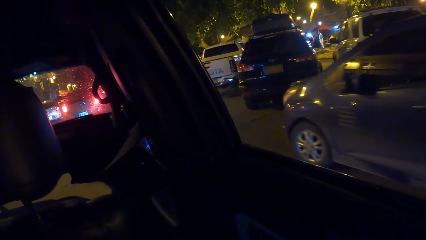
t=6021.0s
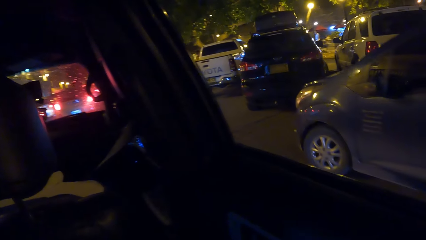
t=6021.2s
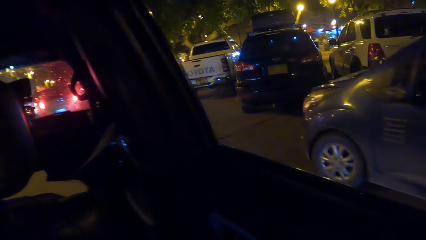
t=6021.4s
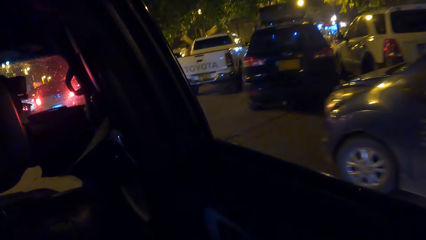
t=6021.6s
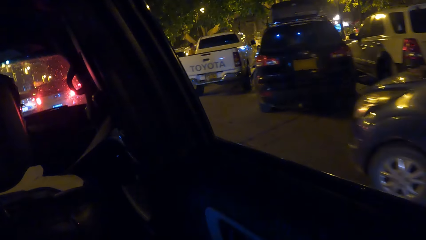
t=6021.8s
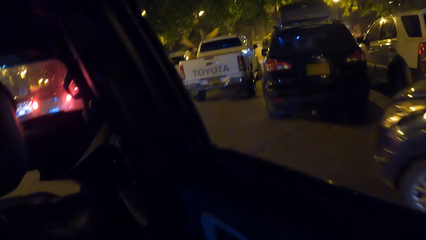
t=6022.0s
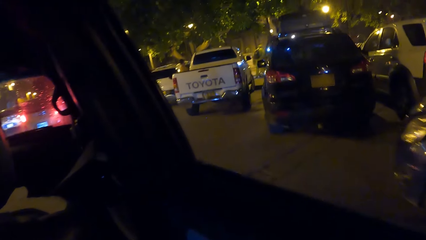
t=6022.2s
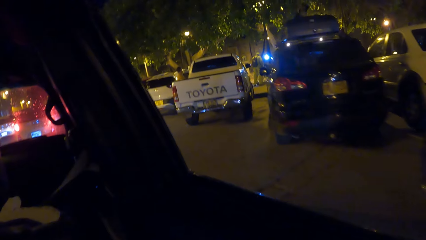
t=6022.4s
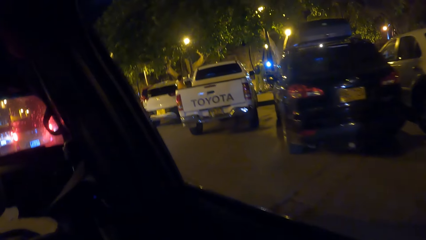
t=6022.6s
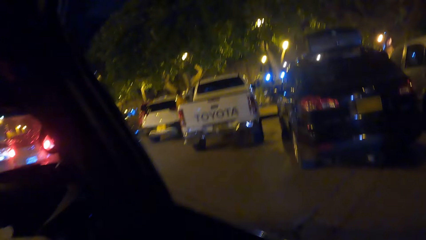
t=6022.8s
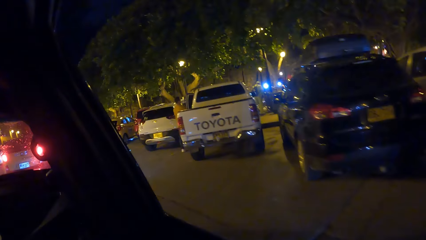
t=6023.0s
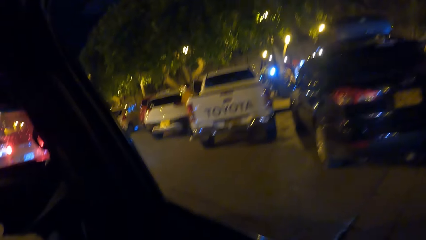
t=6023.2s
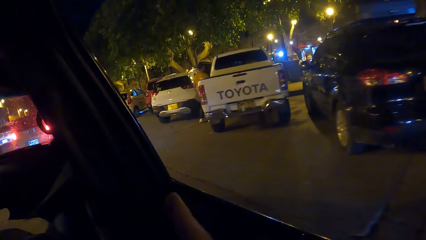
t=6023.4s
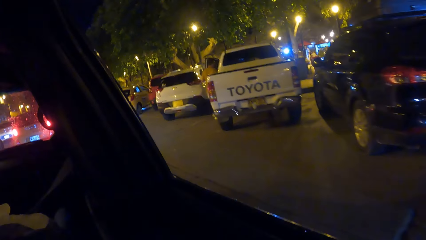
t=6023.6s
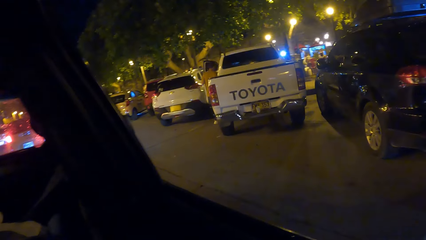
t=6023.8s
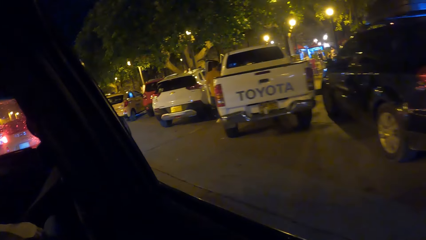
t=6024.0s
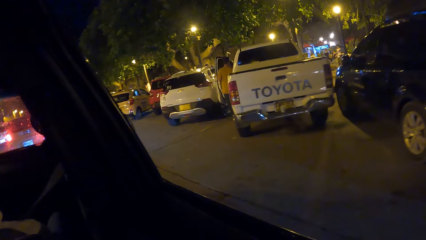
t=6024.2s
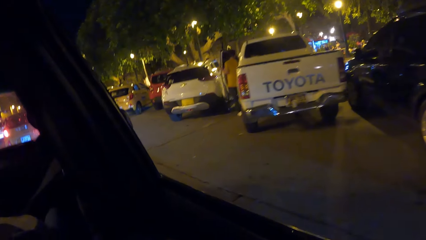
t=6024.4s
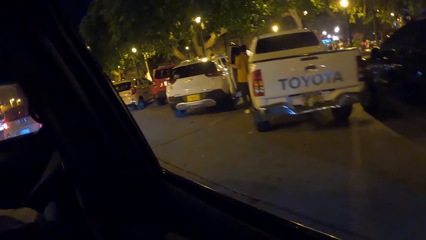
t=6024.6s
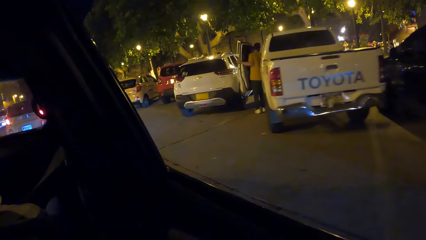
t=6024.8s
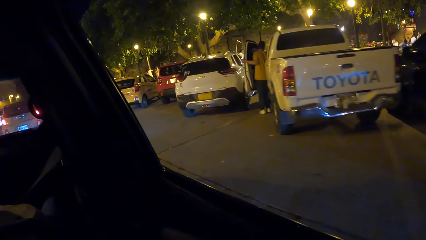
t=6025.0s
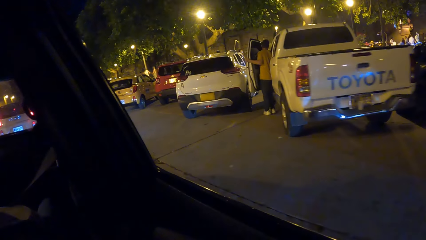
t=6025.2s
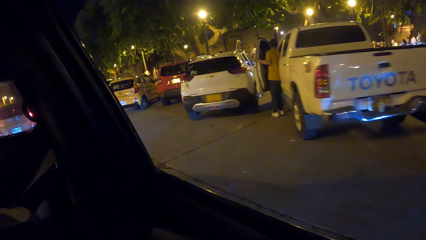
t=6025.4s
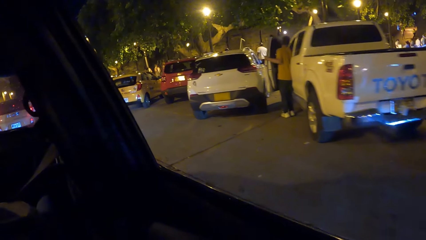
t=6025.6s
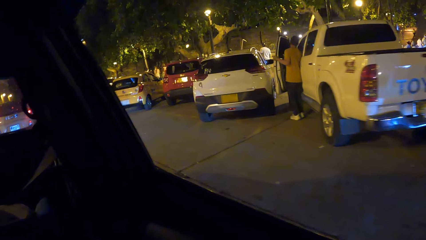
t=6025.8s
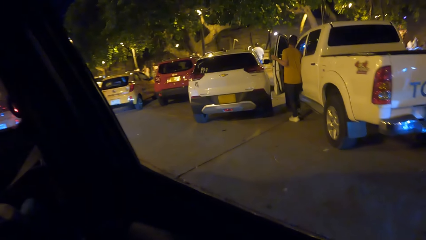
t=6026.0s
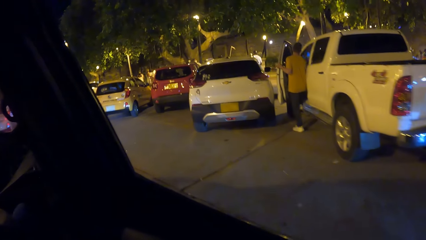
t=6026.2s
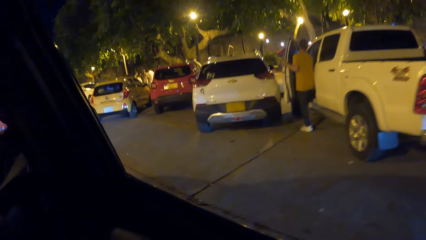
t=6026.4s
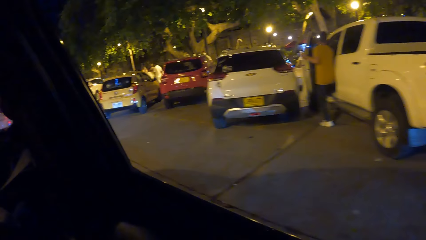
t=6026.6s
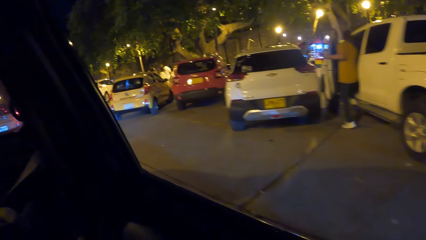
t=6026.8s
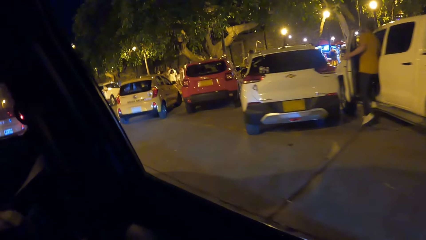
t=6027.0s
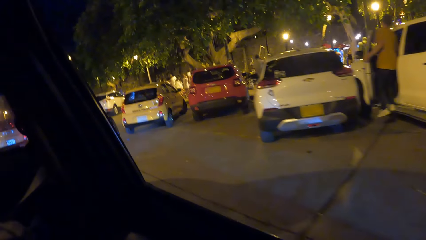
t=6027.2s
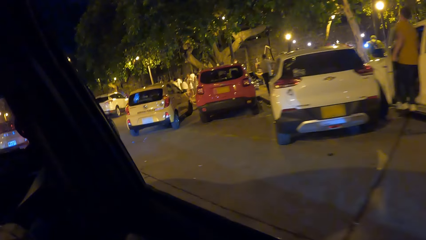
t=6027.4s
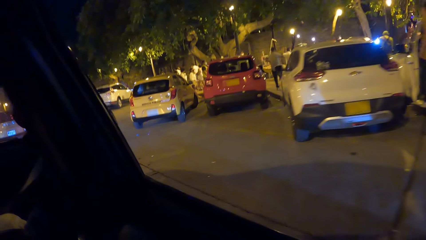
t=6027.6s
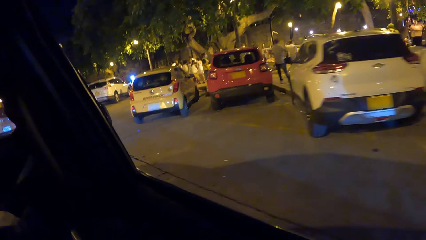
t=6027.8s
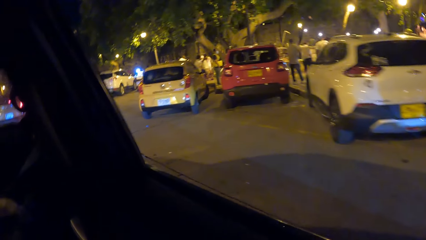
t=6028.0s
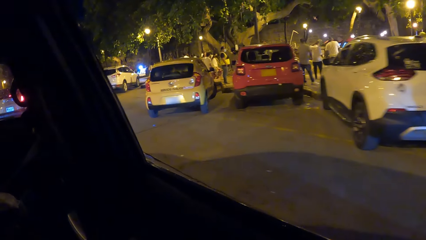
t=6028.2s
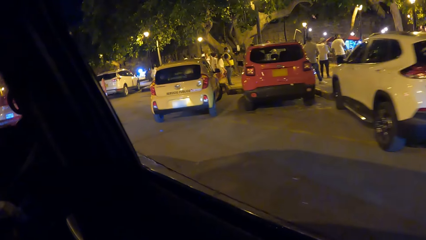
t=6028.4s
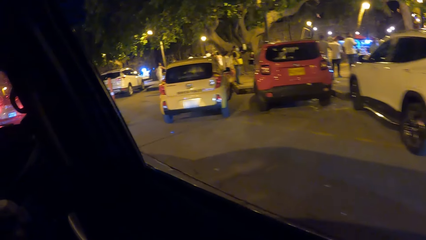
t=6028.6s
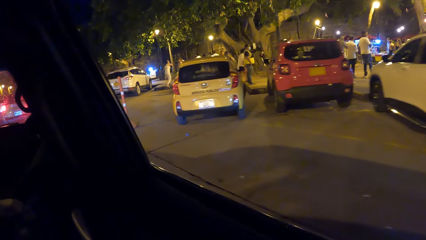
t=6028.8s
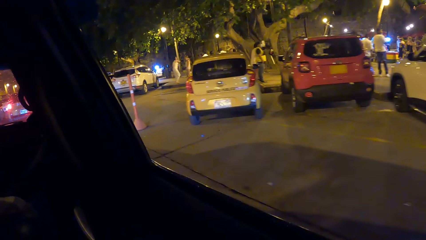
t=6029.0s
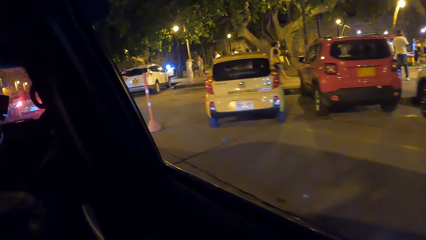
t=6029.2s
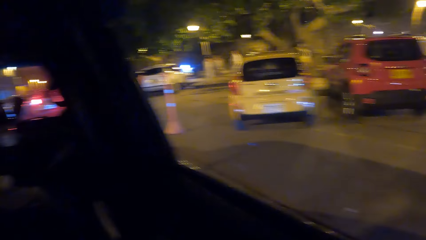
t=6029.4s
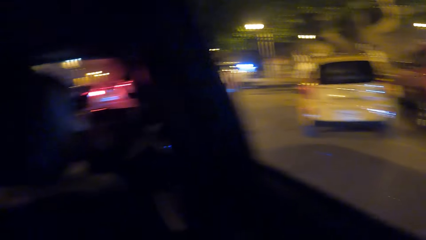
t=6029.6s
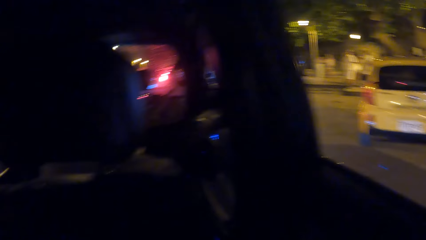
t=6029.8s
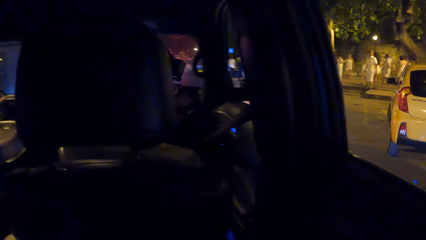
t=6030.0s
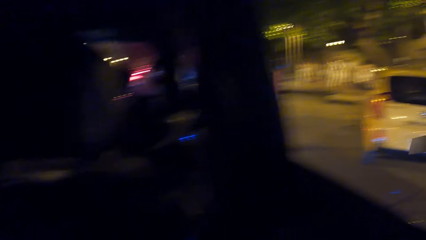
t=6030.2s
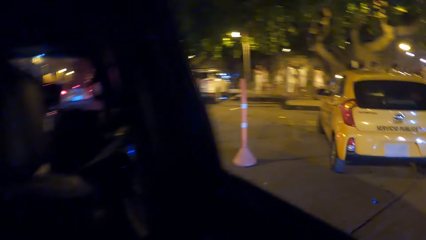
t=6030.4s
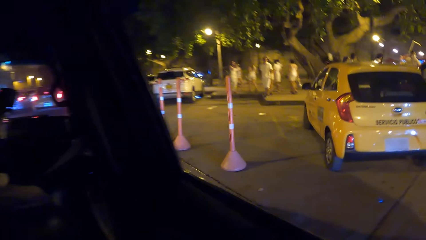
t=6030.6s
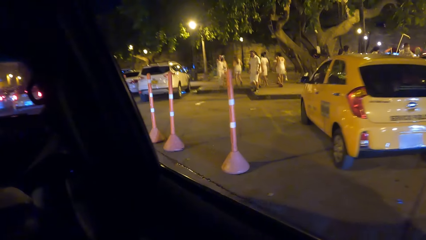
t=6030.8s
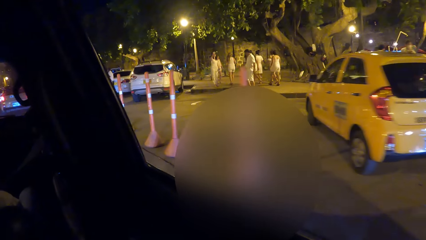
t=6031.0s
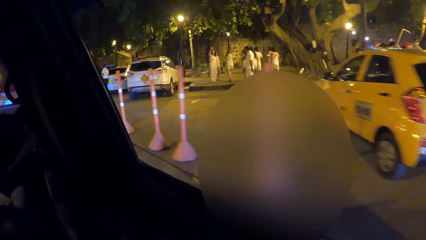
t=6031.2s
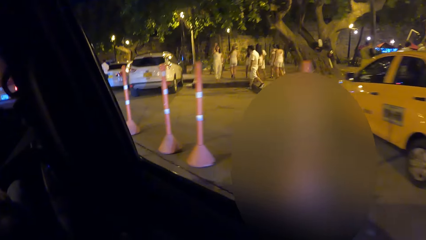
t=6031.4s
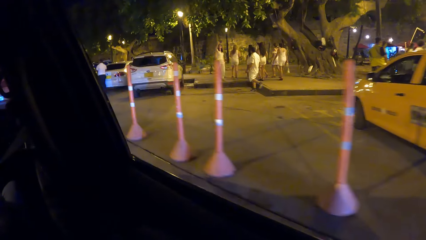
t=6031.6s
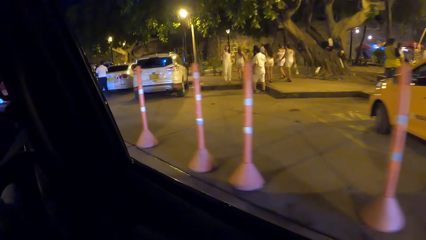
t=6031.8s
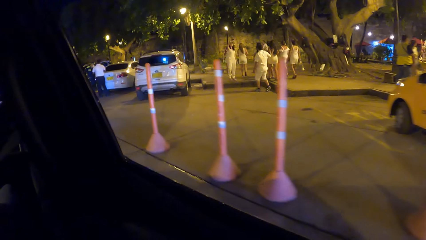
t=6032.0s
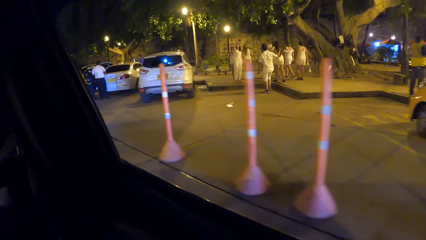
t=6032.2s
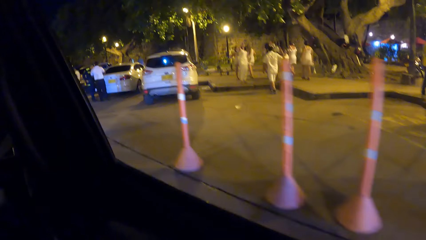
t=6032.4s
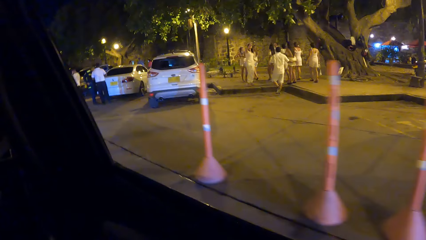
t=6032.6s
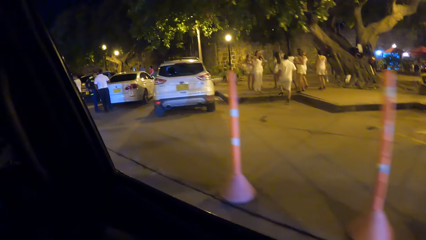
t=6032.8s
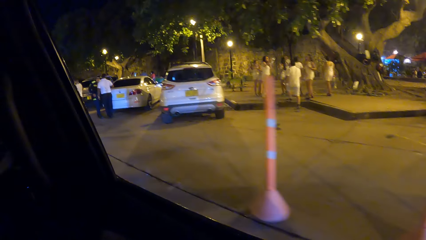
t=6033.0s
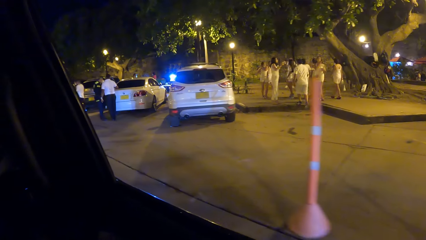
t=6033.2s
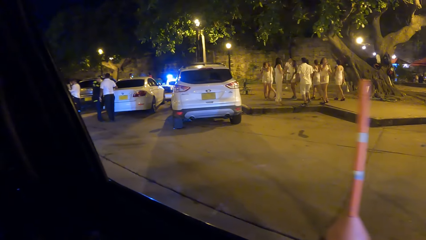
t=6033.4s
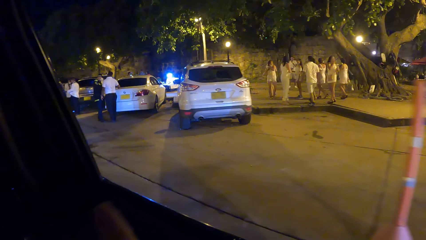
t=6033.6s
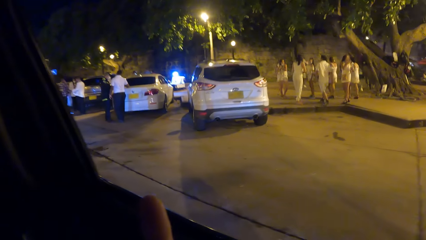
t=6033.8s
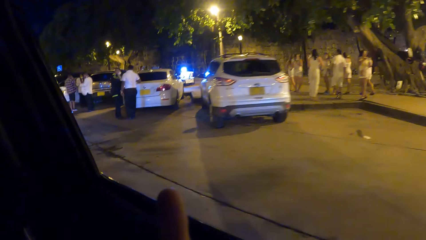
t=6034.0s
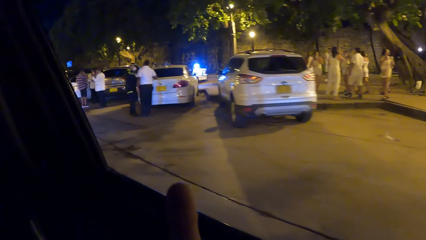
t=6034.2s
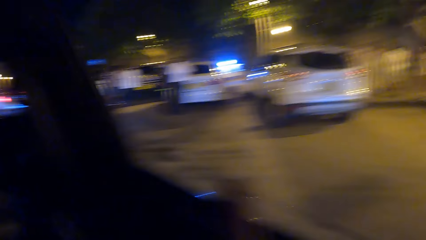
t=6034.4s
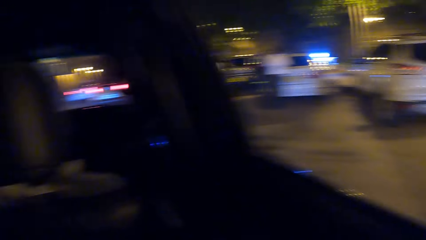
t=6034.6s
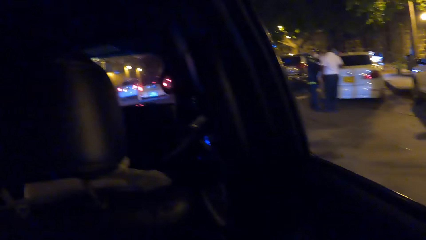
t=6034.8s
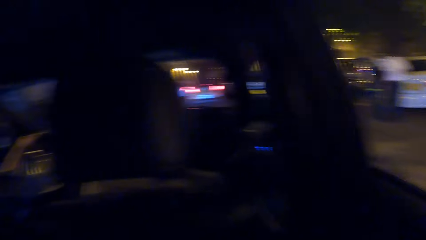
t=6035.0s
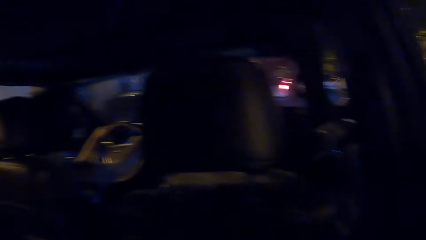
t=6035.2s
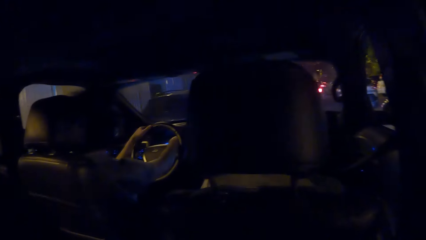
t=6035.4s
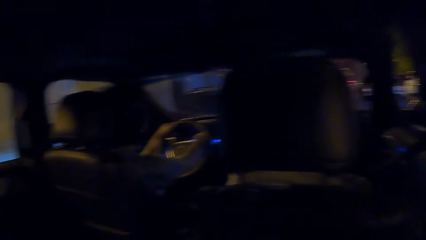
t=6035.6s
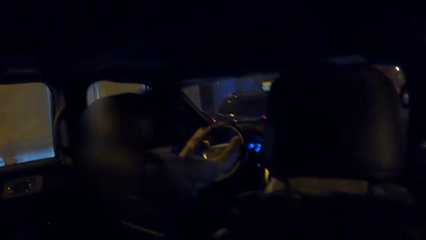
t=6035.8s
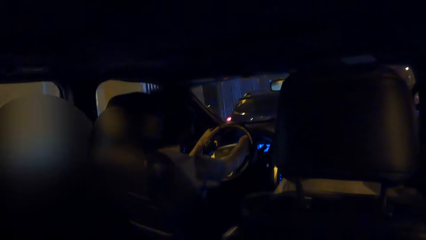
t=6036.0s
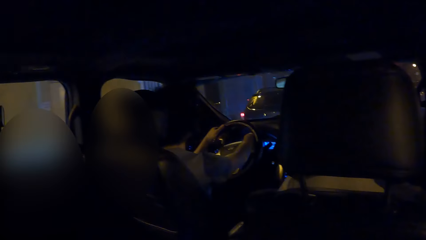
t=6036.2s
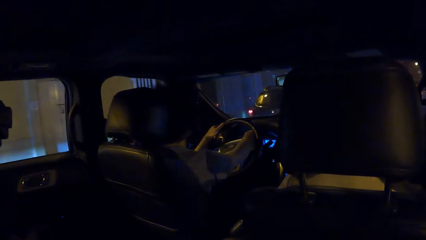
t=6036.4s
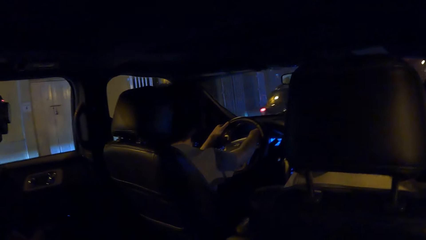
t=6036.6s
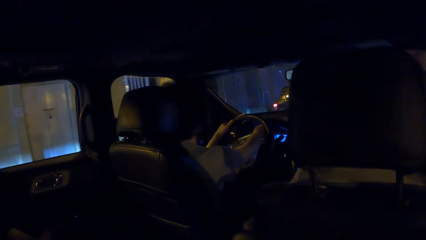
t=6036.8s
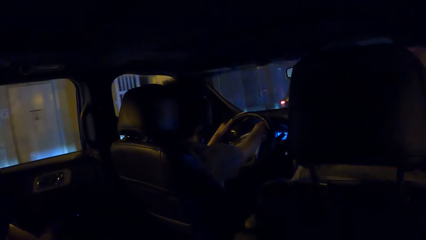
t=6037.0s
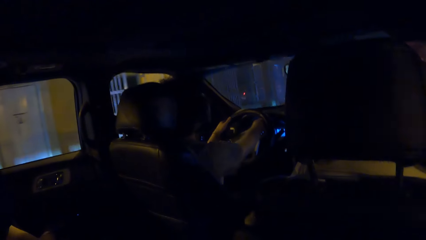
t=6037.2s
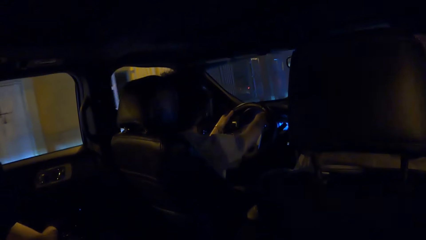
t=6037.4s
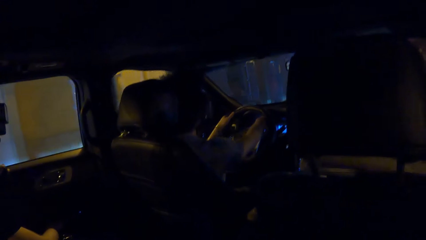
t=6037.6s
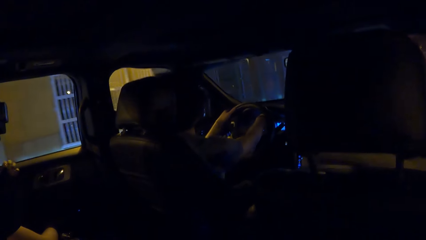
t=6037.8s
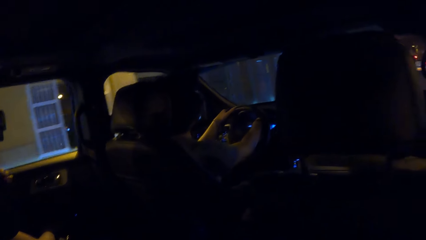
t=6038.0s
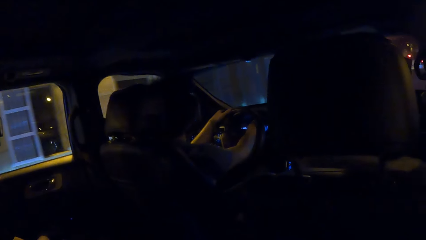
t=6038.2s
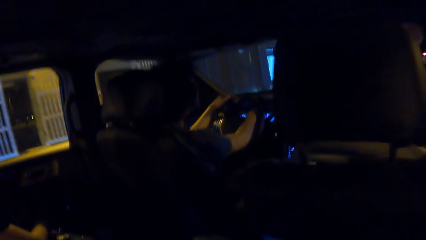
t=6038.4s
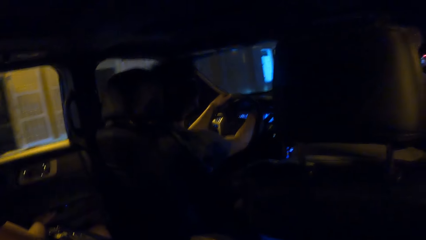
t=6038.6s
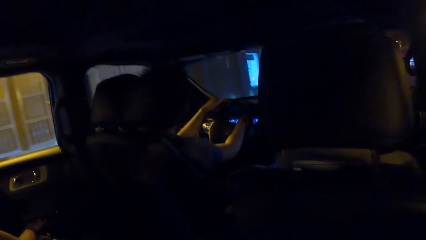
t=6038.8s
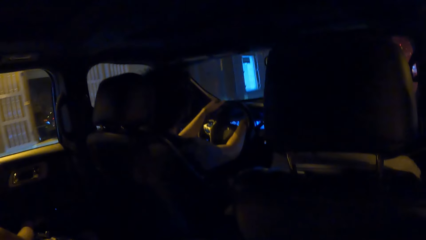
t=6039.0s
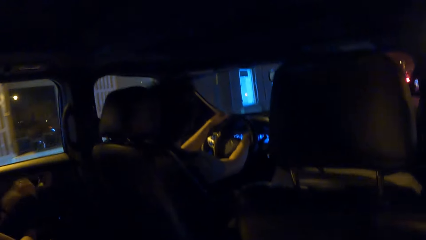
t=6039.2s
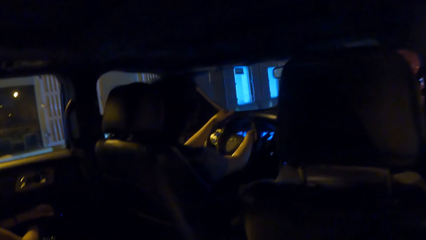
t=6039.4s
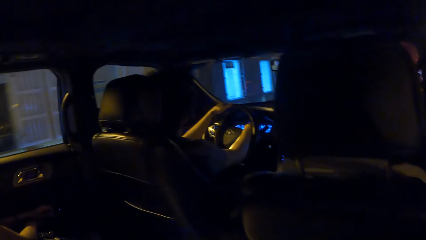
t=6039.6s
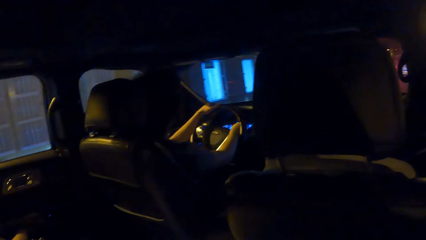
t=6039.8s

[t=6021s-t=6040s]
The camera wearer looks outside the car. They look around.
